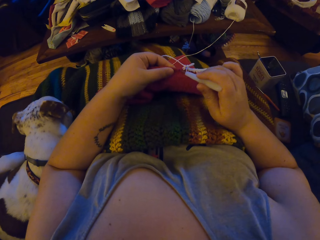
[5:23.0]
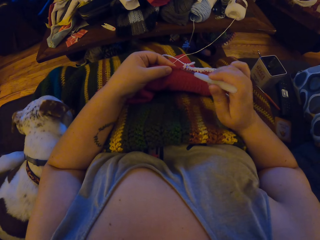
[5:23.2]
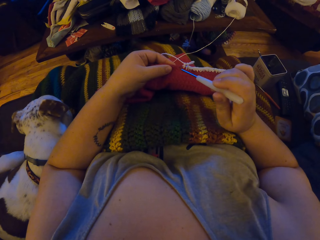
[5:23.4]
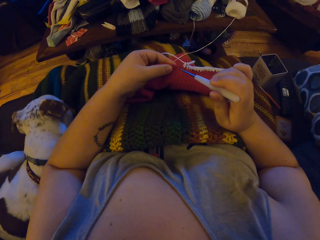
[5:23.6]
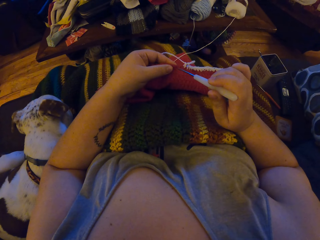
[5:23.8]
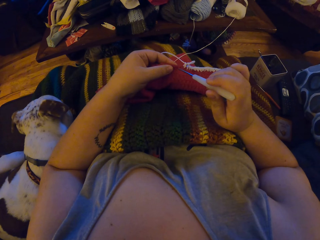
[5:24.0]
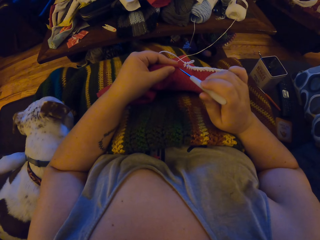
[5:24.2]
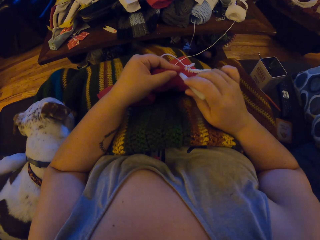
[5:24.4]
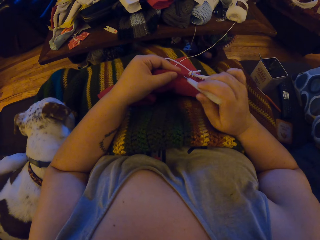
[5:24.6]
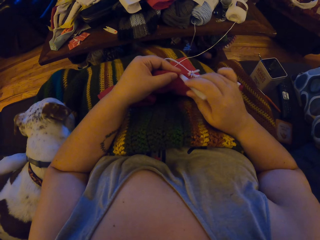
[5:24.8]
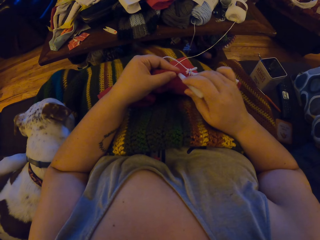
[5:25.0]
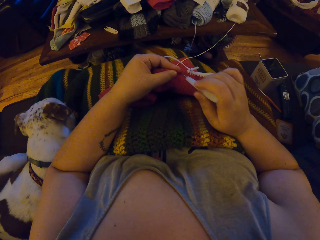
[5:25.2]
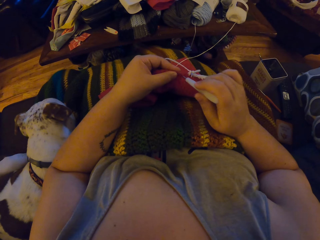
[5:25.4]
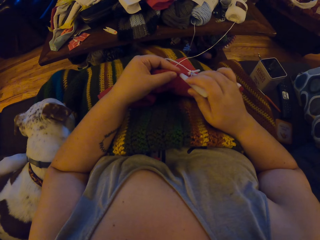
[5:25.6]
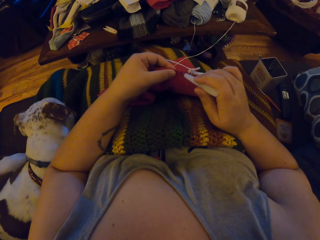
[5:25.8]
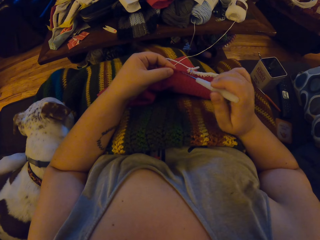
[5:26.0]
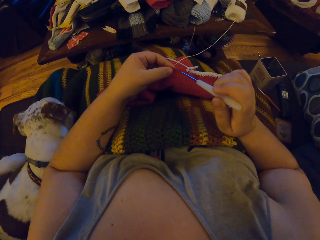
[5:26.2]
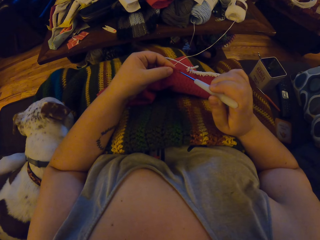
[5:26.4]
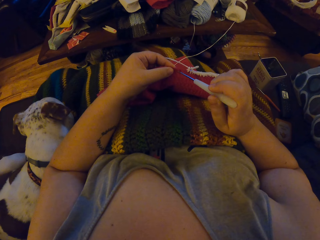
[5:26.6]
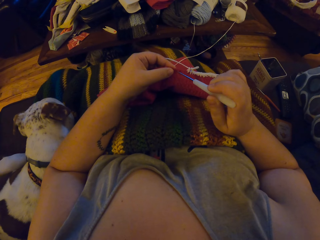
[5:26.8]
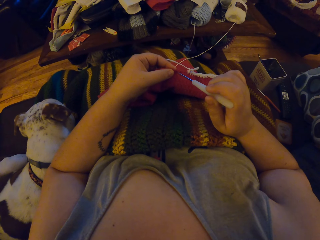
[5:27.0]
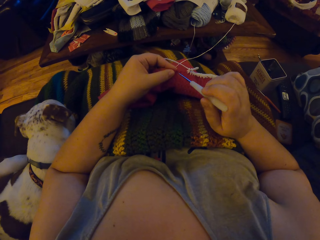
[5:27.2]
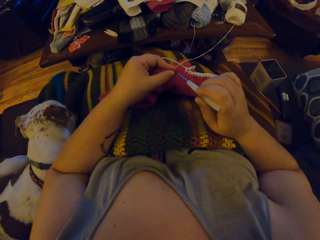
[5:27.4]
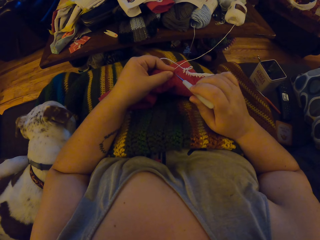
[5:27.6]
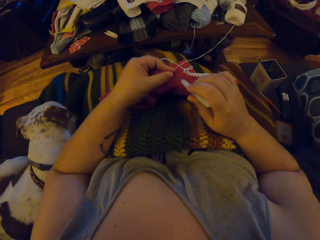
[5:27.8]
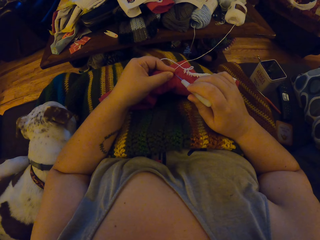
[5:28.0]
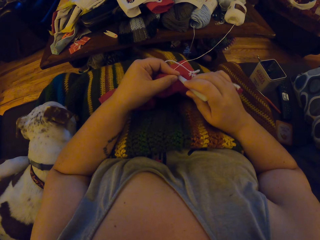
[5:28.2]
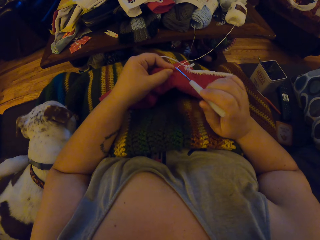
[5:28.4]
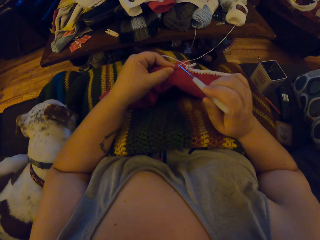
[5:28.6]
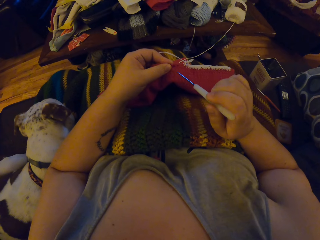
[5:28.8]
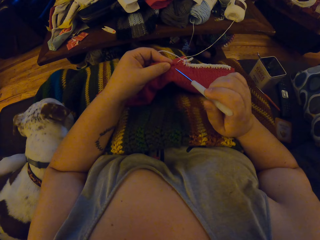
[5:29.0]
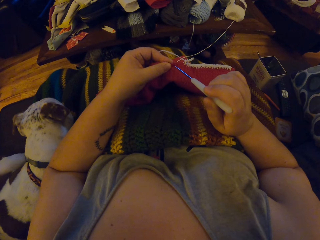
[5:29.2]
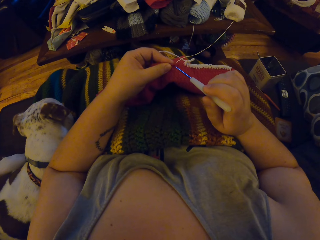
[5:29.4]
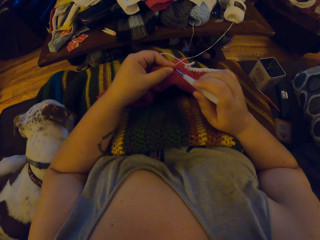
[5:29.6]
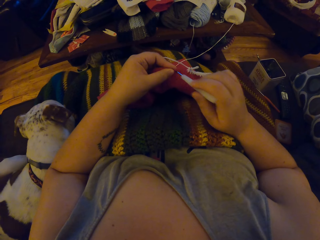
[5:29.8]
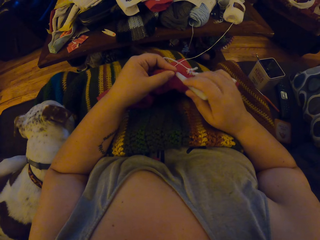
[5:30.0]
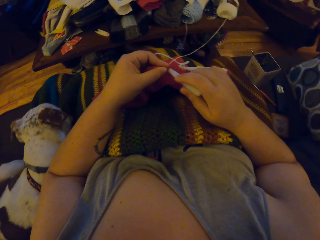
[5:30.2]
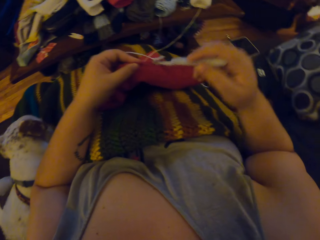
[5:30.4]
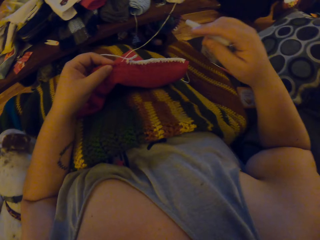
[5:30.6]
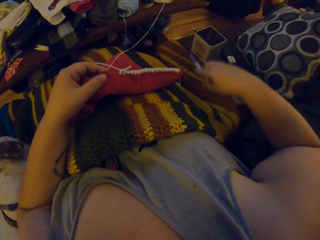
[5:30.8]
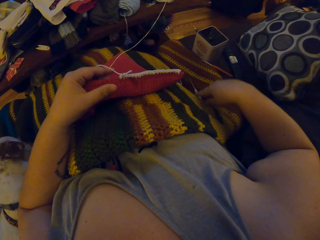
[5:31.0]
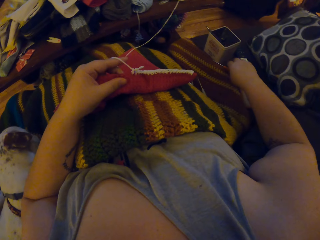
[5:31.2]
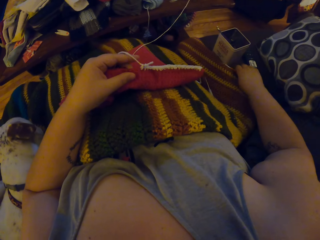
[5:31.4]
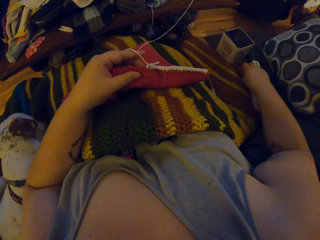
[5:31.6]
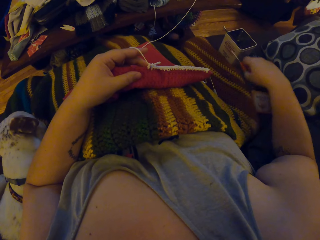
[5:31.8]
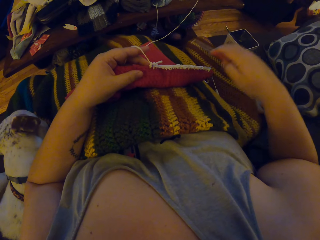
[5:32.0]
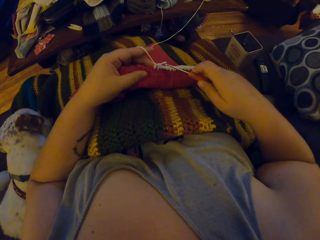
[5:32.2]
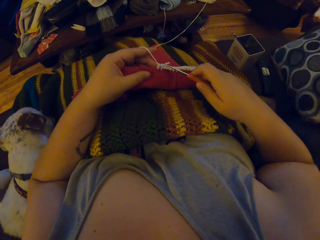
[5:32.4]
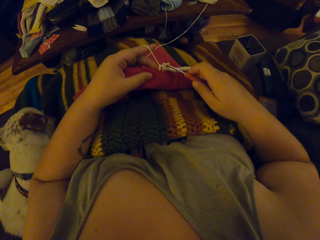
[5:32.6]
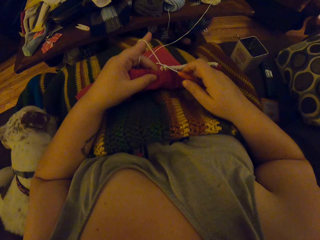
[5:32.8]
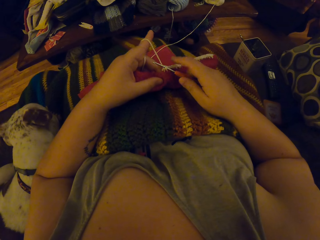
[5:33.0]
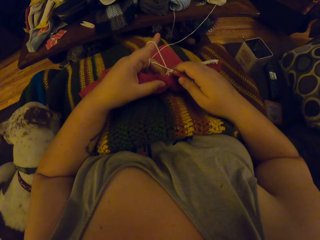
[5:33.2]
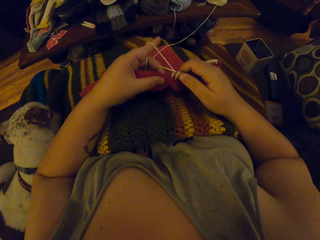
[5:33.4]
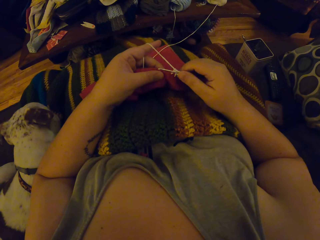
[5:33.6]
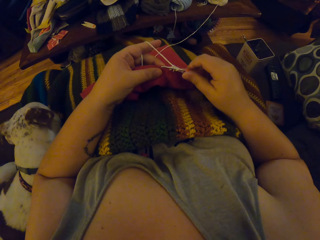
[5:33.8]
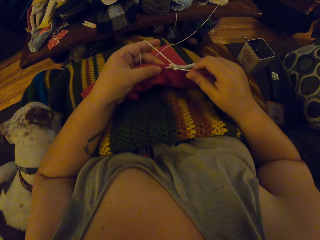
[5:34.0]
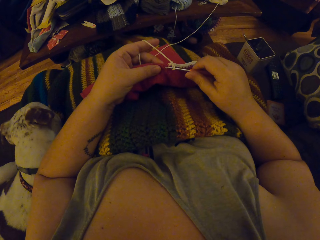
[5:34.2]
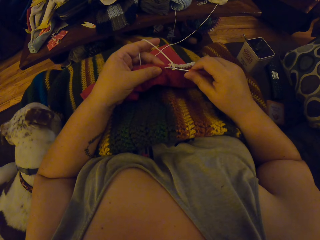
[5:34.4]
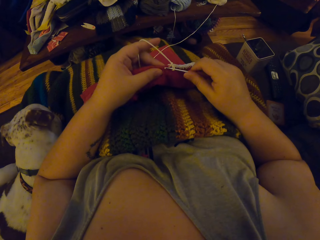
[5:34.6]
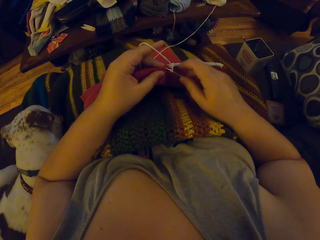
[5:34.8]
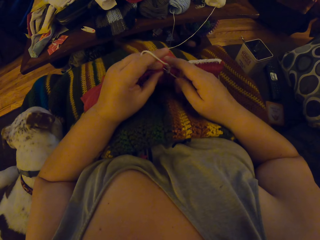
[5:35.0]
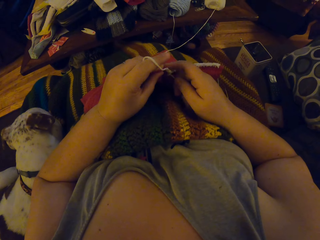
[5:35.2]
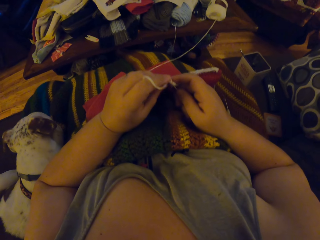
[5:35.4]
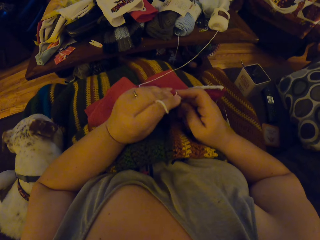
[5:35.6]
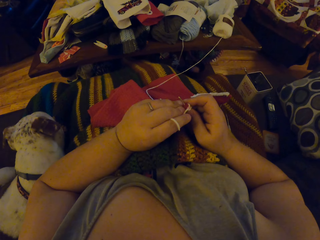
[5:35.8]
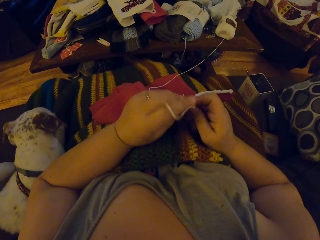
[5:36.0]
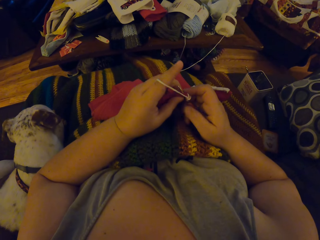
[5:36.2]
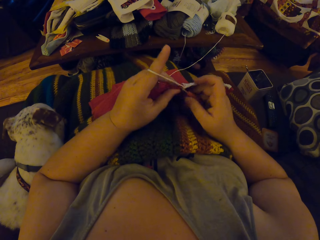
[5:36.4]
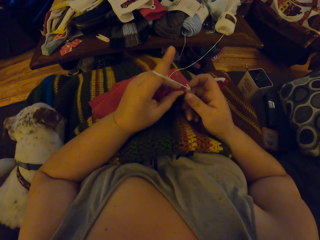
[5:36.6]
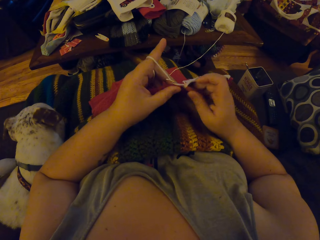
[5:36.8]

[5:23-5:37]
The camera wearer drops the white crochet hook on the chair. She picks up the orange crochet hook from the table with her right hand. She inspects the cloth. She starts to crochet.

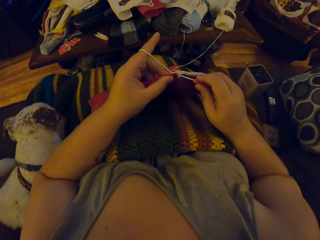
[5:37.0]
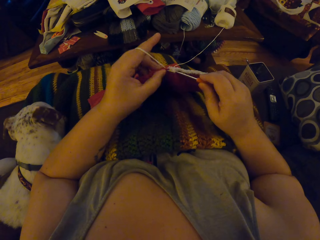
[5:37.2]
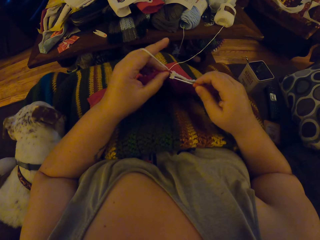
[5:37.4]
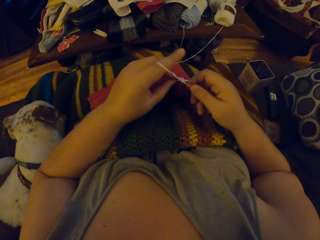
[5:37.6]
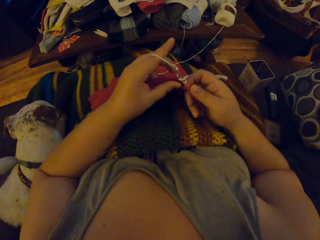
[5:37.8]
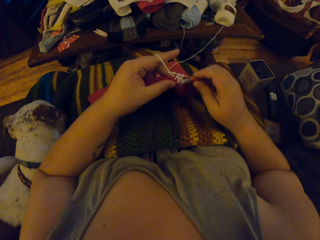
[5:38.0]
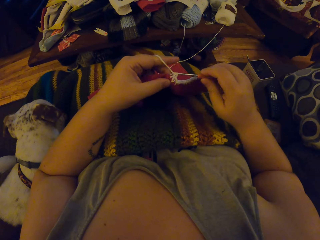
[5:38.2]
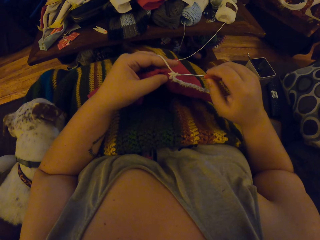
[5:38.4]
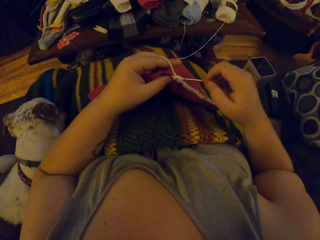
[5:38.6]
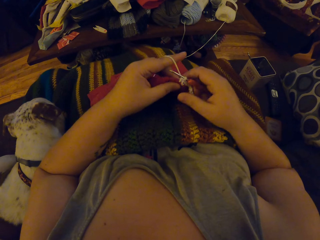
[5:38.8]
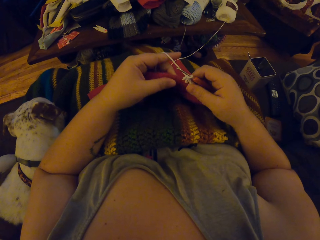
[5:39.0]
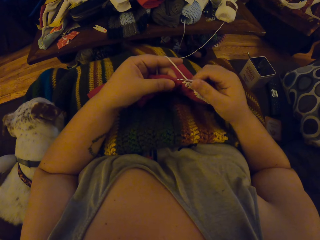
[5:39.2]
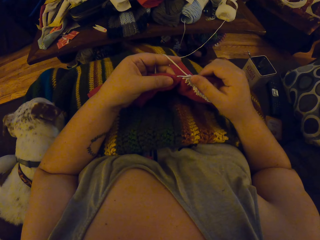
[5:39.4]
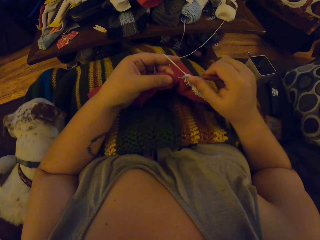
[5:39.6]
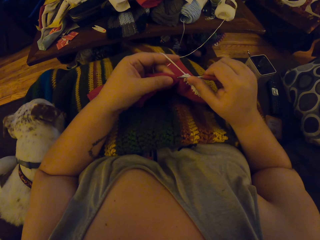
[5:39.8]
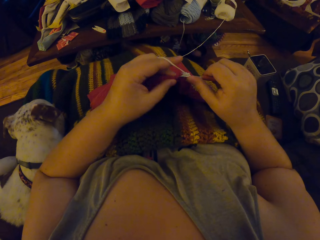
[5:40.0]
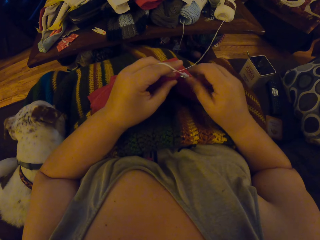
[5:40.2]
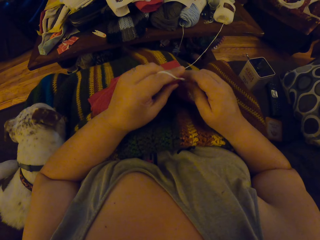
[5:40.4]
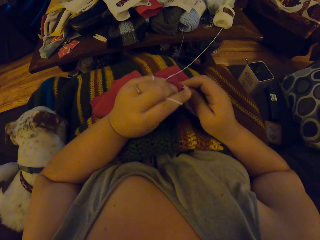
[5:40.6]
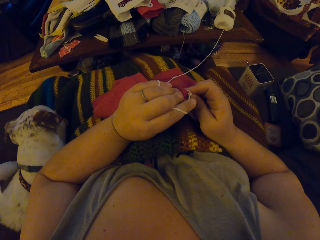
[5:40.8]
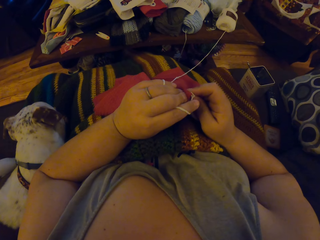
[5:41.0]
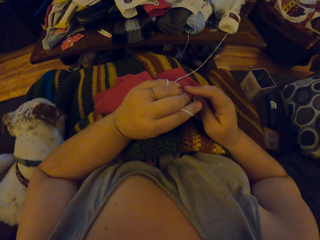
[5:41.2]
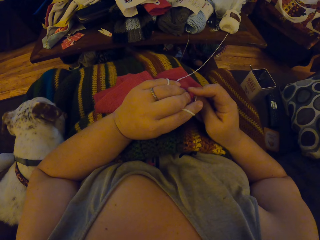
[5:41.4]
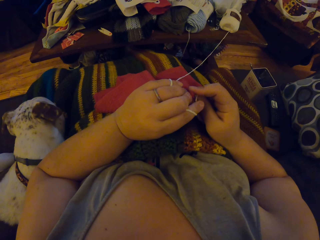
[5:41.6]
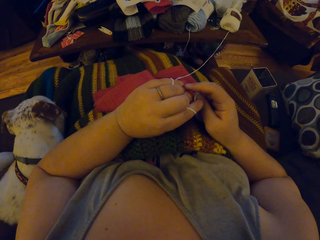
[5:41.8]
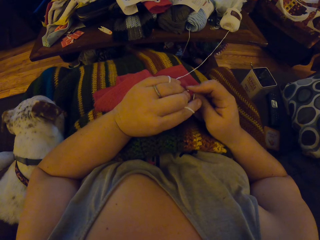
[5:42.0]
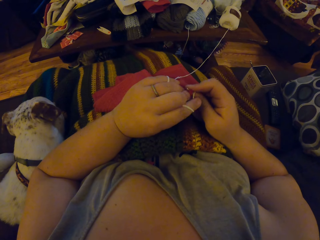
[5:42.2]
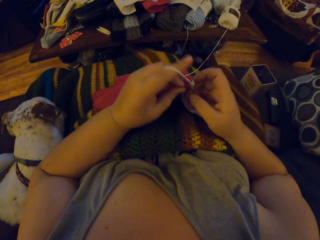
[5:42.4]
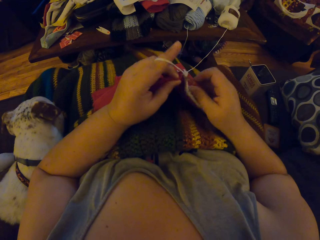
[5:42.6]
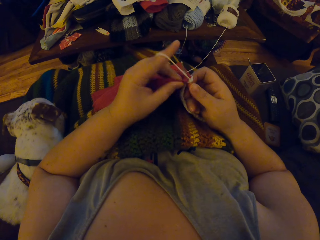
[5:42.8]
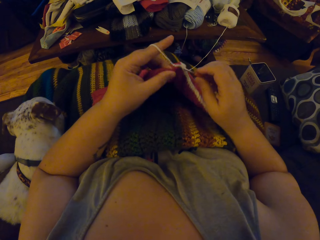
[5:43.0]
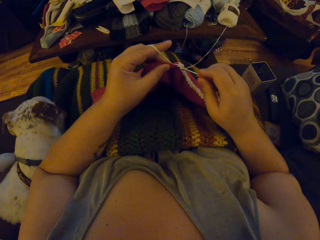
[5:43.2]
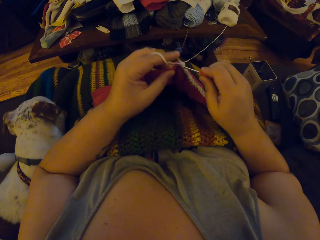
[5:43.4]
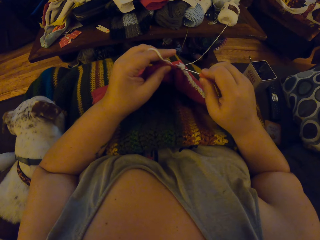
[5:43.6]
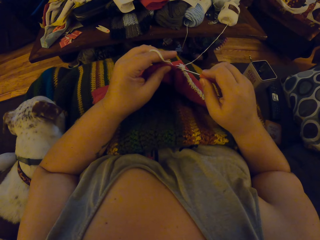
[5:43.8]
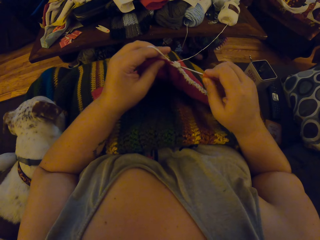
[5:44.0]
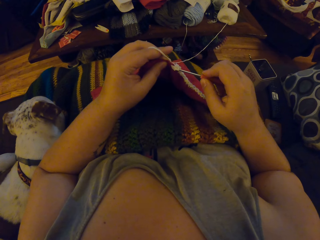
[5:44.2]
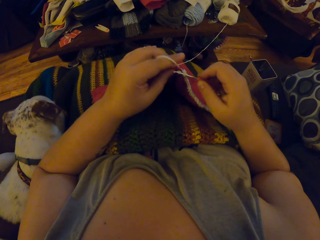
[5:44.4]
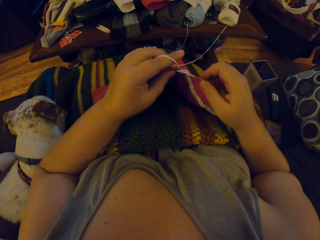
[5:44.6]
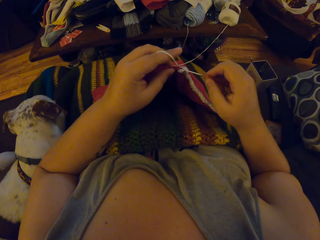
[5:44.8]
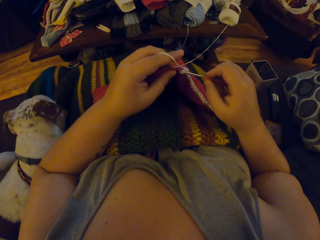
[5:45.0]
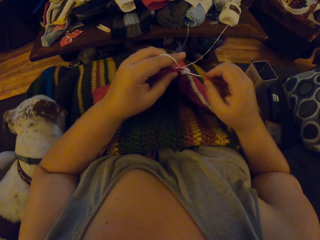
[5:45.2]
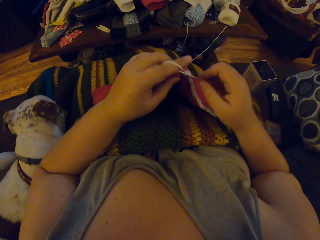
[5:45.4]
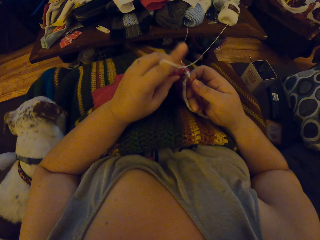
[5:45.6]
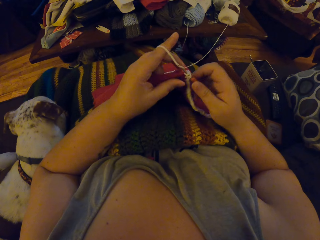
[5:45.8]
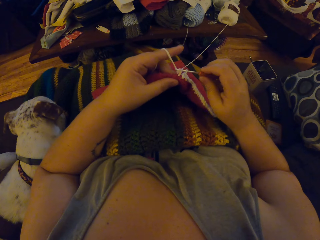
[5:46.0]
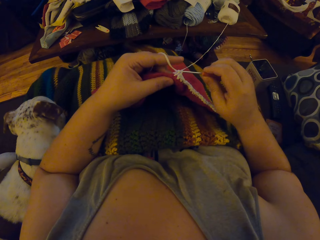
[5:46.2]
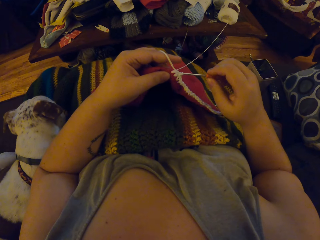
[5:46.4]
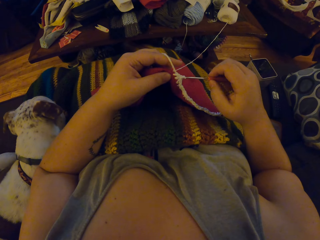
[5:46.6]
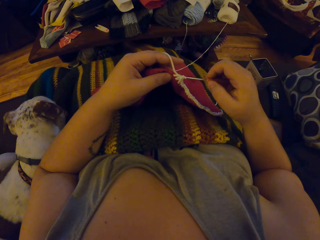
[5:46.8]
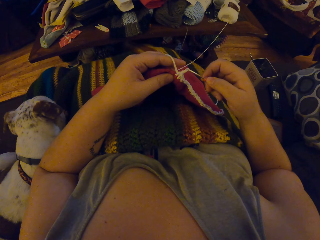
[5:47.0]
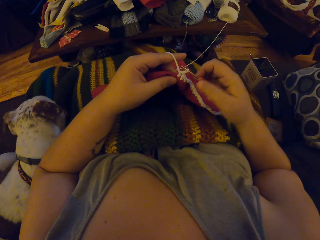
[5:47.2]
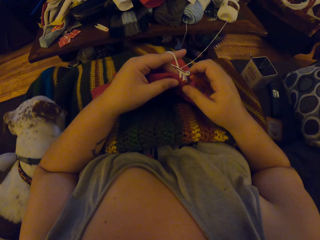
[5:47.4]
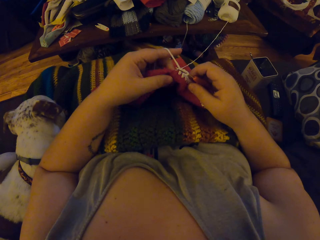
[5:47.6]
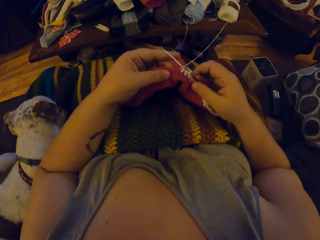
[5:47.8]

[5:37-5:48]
The camera wearer knits the cloth with a crochet hook.
